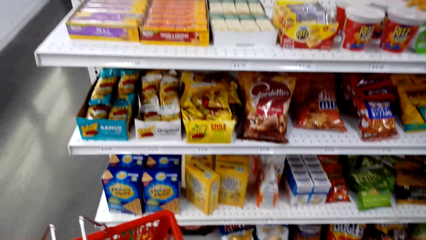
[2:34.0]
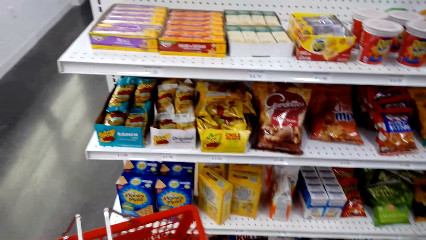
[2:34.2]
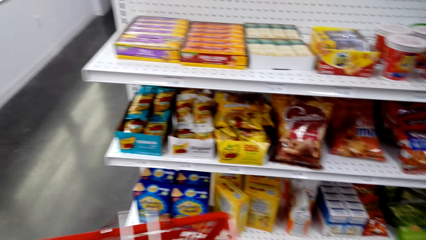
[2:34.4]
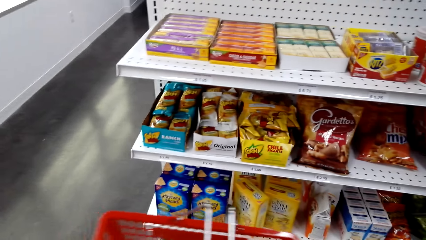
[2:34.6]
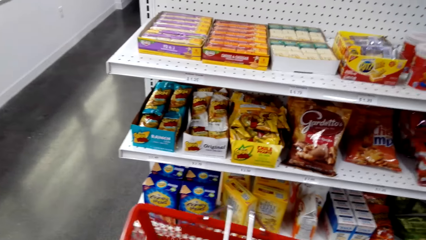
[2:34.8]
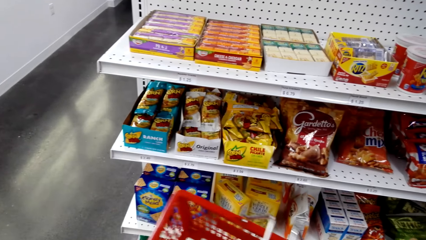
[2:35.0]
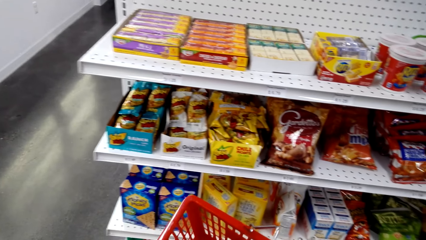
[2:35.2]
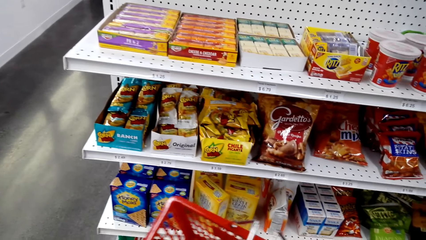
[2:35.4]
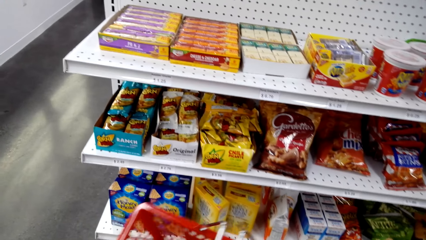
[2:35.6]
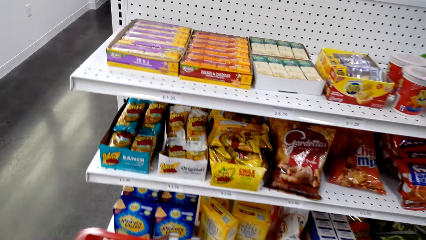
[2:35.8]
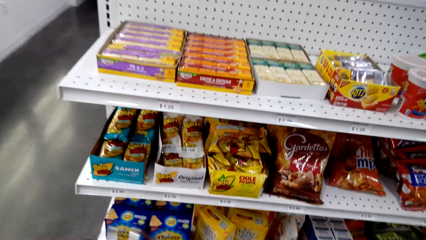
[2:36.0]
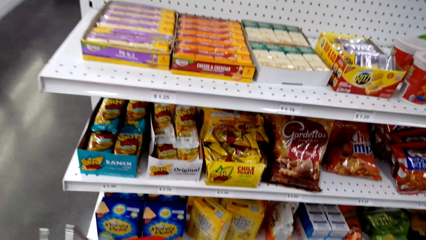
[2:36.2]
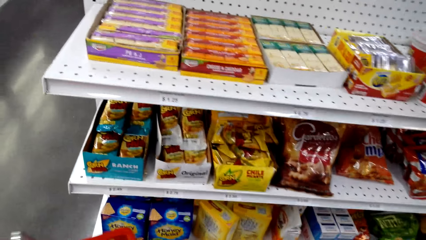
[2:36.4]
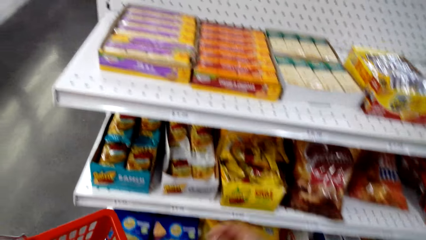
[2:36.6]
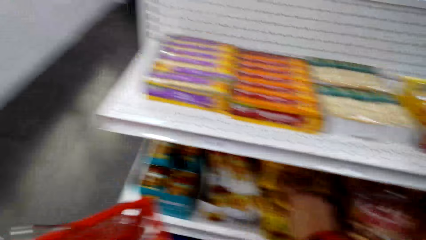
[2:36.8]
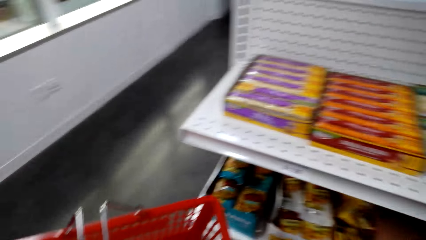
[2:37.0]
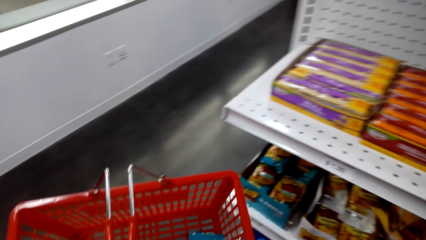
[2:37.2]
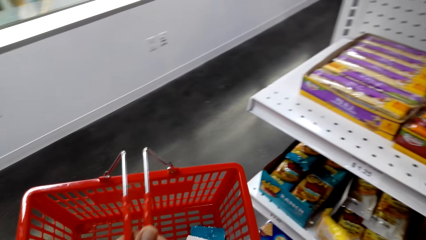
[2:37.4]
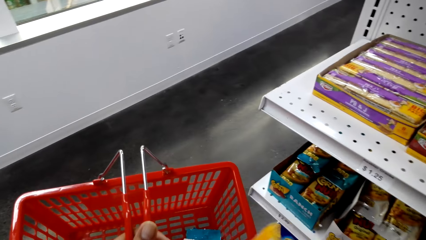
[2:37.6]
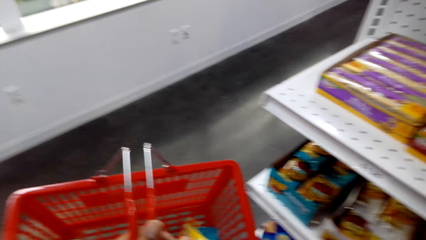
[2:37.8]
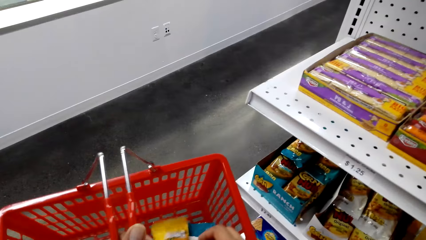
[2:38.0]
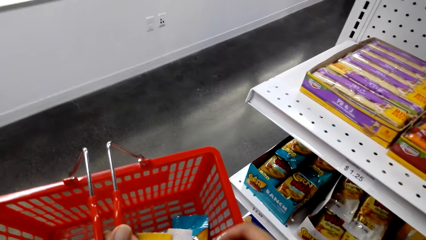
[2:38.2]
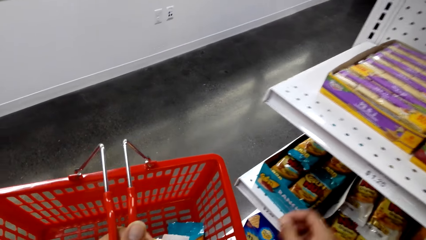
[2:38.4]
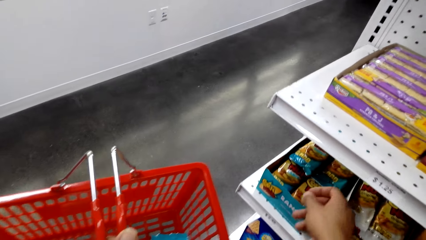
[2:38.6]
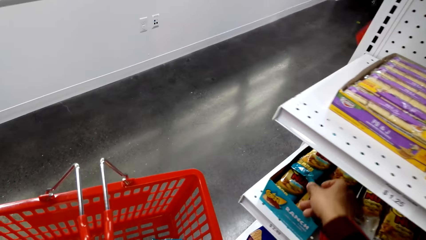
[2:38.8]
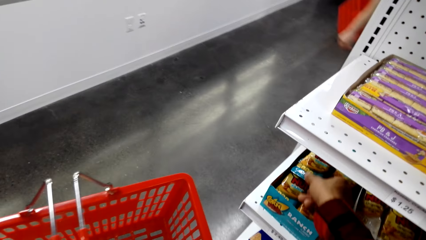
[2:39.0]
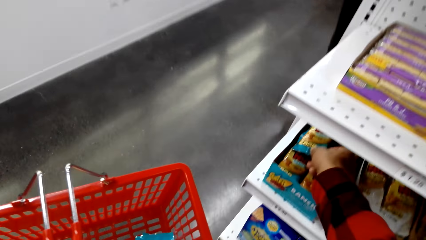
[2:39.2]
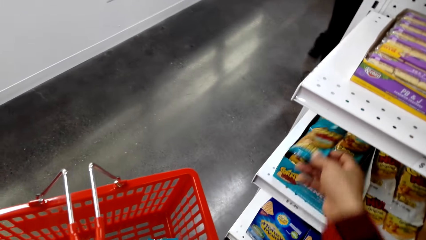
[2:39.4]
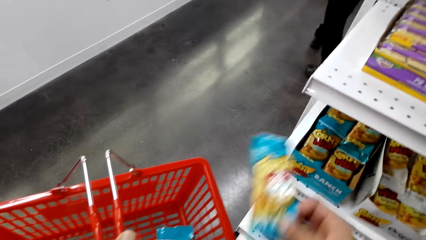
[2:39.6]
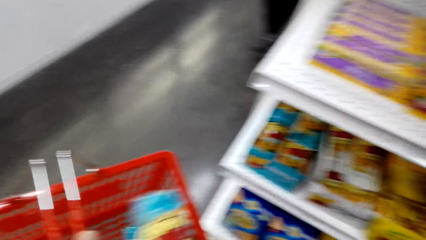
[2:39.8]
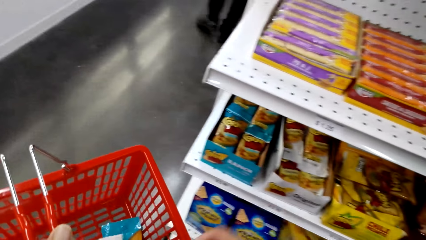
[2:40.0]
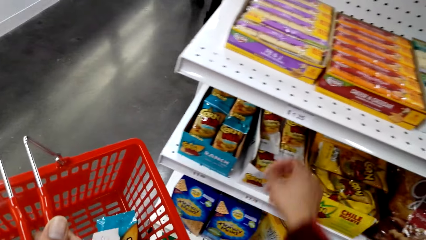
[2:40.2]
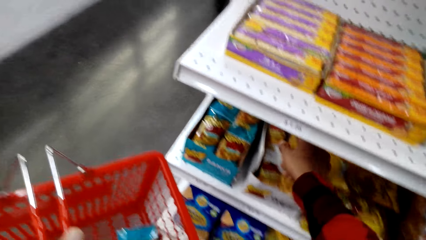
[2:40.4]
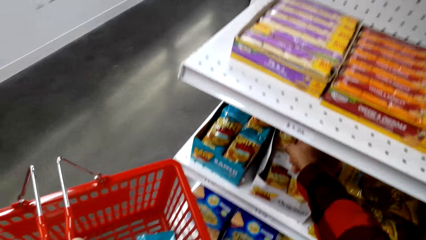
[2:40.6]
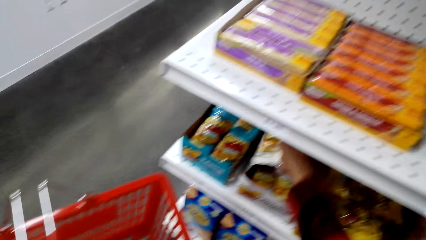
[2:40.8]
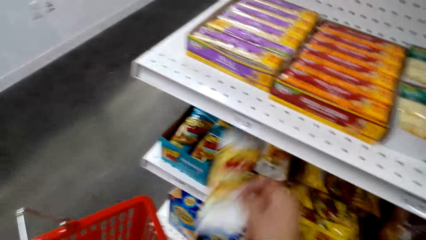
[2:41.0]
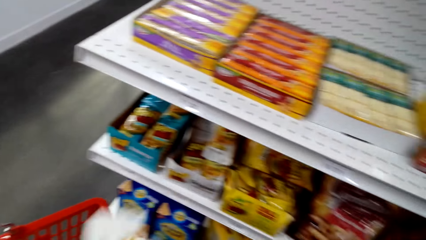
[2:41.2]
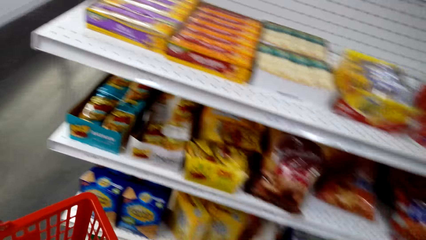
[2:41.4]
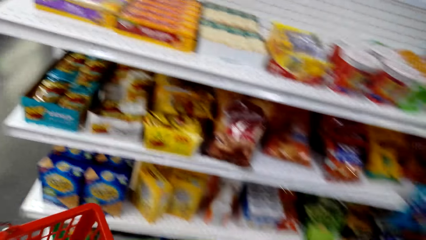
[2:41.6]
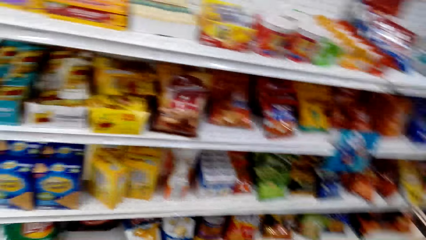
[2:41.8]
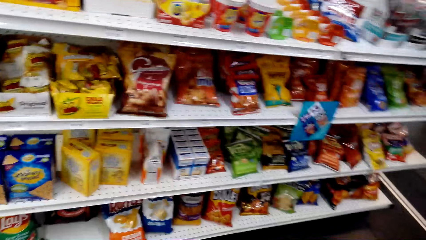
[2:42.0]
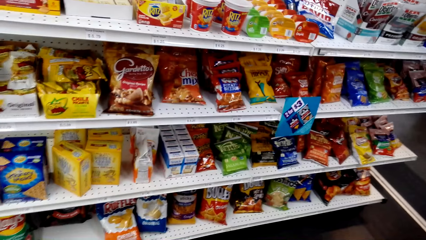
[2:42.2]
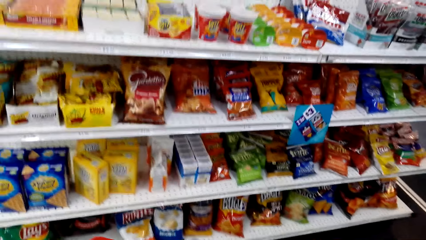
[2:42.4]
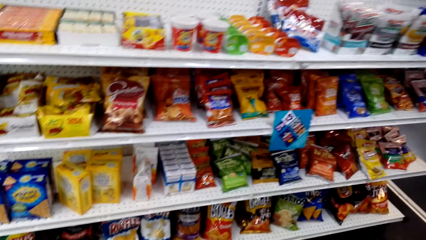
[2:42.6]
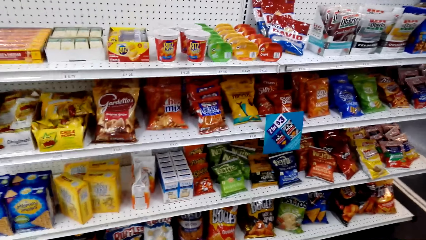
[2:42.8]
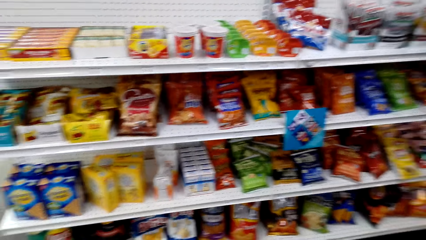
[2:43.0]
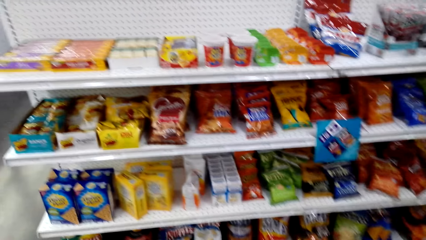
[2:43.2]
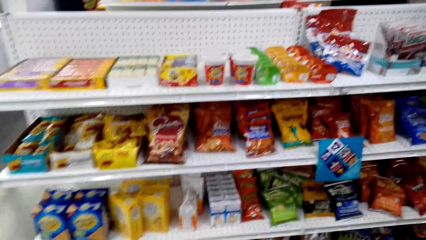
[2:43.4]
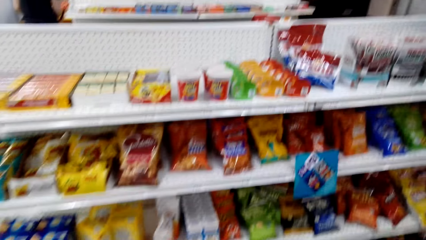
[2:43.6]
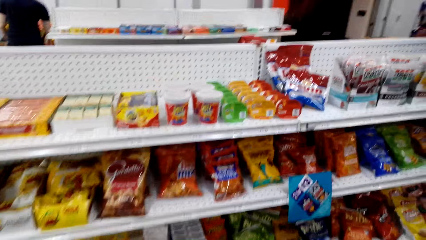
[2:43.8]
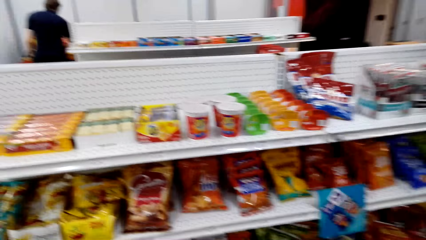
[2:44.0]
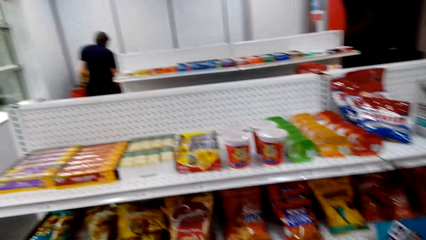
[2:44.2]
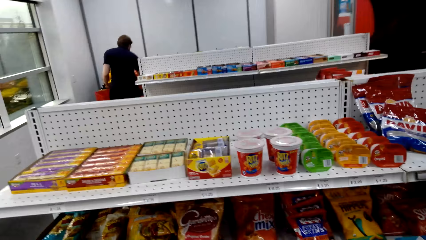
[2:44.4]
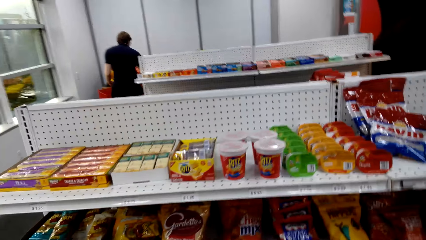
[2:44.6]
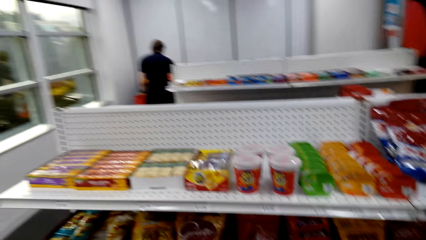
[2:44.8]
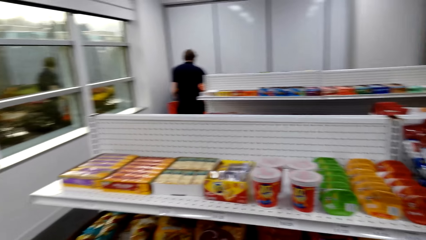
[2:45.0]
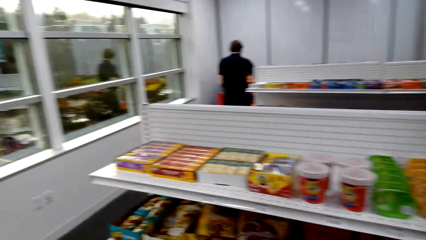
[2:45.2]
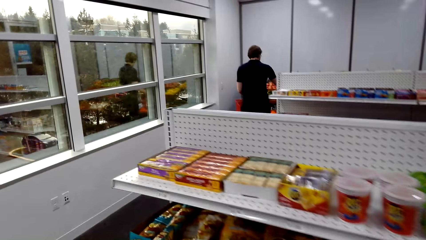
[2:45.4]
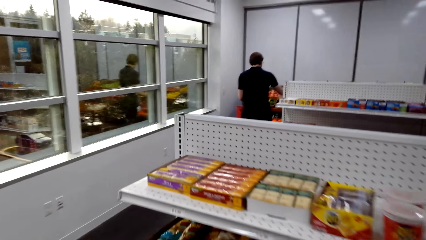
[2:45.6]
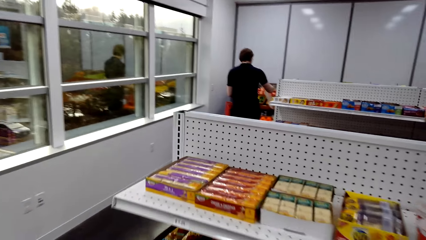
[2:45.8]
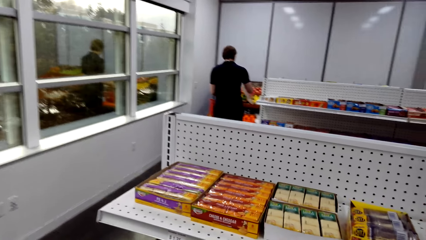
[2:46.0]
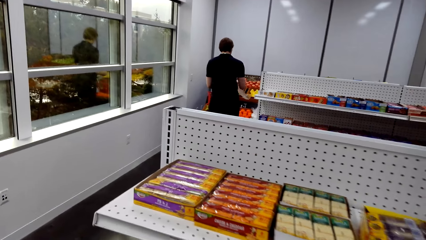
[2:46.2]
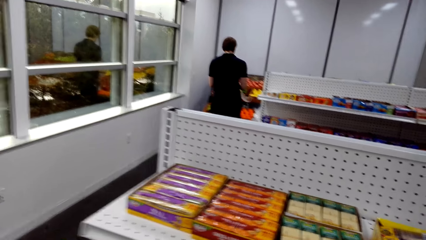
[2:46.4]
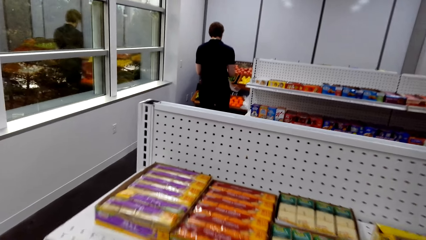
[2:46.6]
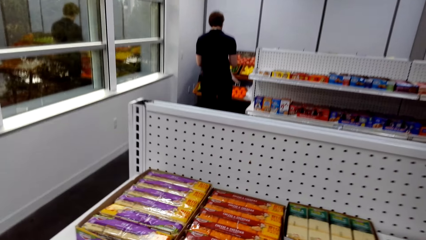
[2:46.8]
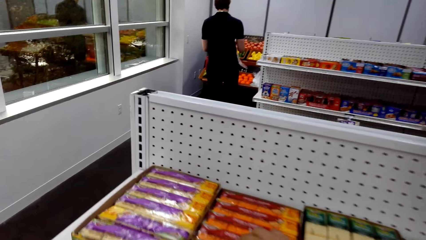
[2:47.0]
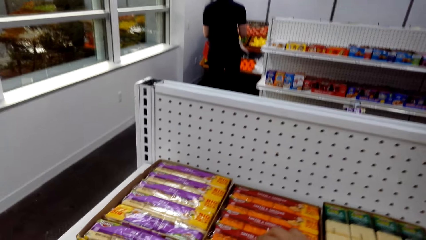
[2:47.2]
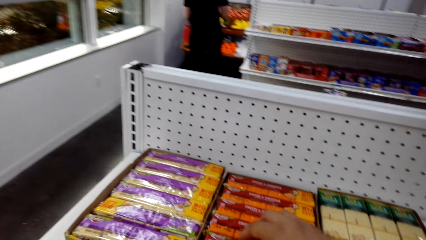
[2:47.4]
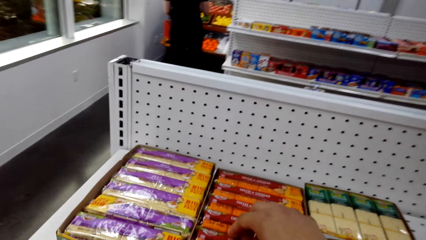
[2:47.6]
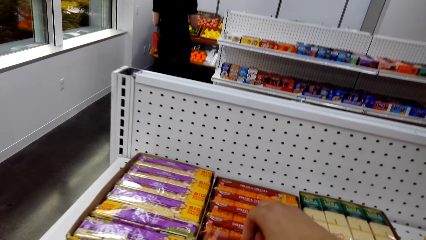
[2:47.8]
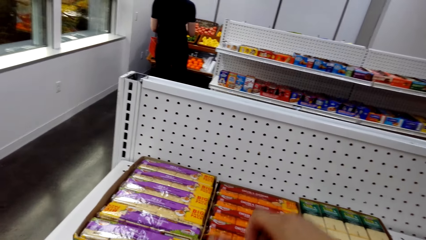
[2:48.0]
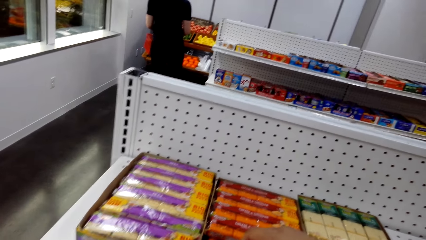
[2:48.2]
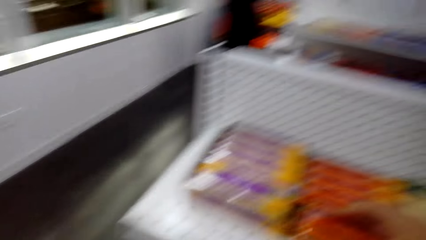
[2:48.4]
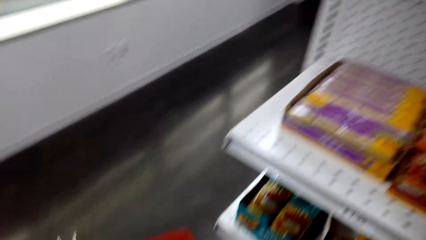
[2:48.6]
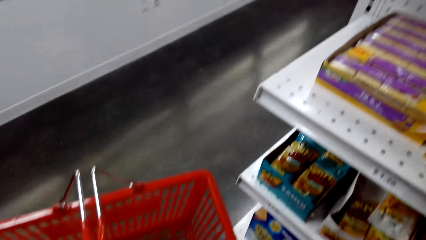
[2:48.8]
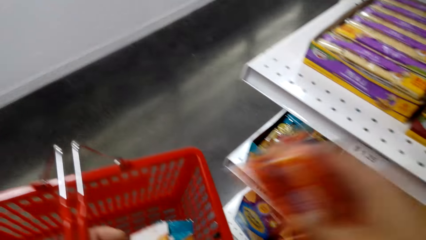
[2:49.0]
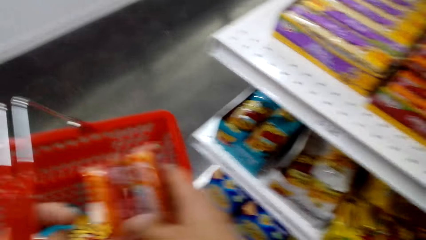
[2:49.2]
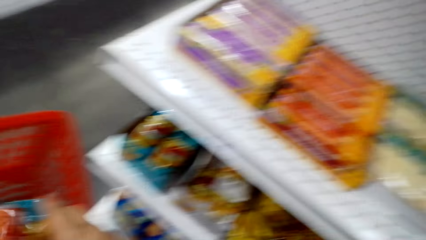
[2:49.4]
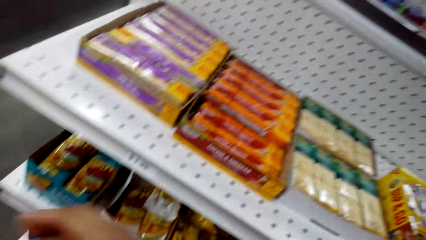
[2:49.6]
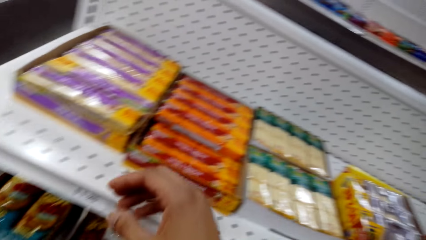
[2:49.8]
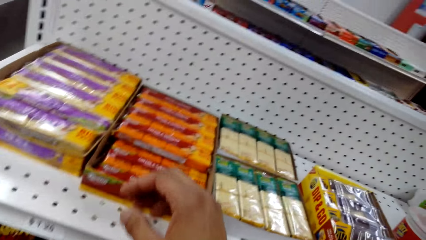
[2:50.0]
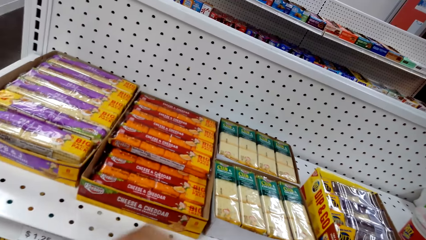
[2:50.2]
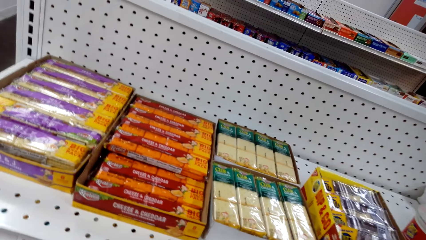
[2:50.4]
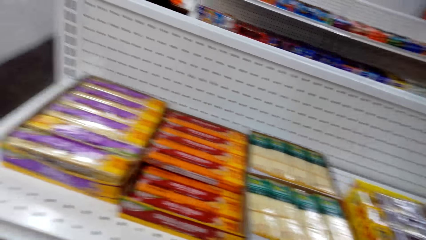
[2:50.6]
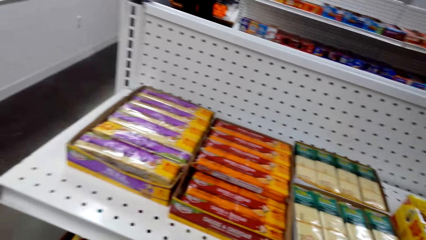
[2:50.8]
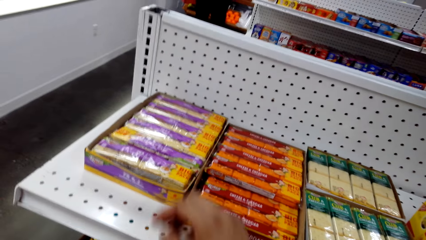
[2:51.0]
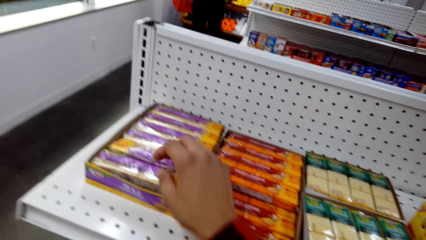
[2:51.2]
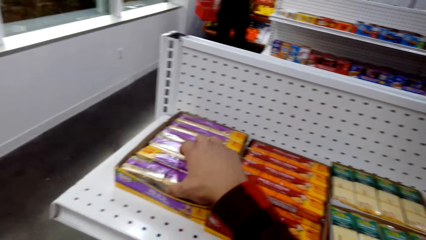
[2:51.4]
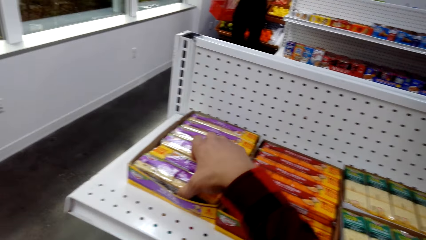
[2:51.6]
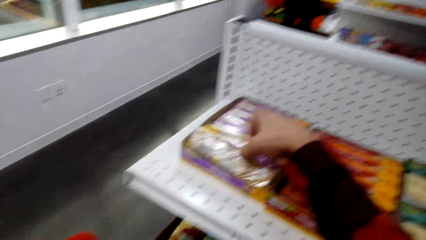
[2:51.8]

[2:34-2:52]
The camera wearer picks snacks from the shelf and puts the snacks in the shopping basket. They pick snacks from the shelf and put the snacks in the shopping basket. They pick snacks from the shelf and put the snacks in the shopping basket. They inspect the racks. They pick snacks from the shelf. They move the packets from the boxes to the shopping basket. They put the snacks in the shopping basket.
